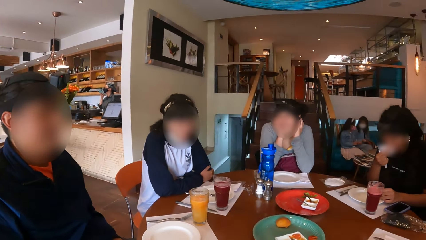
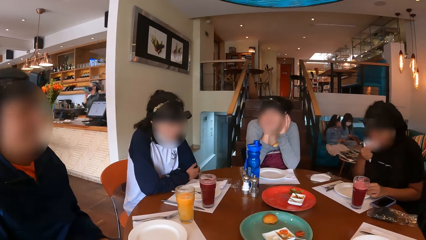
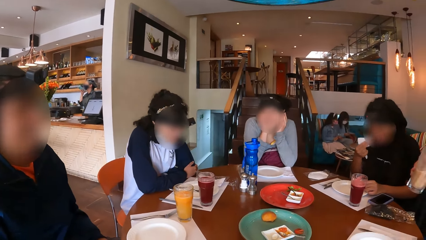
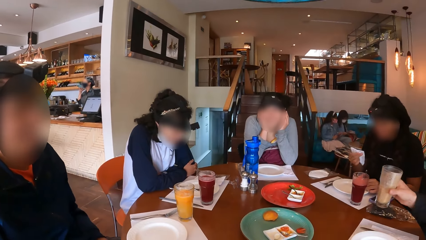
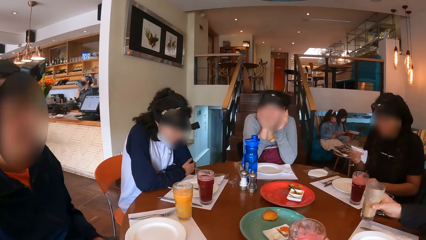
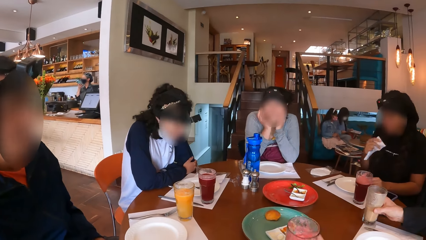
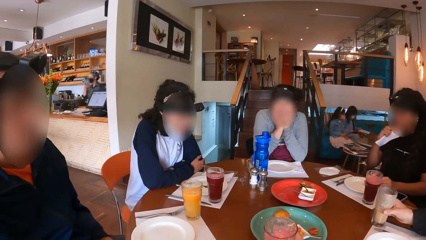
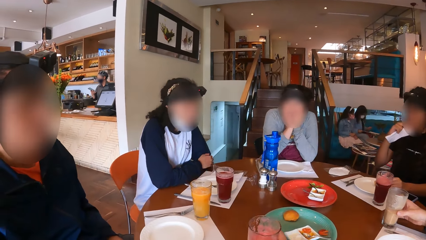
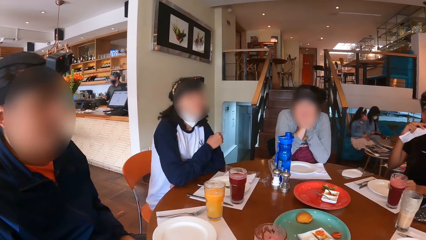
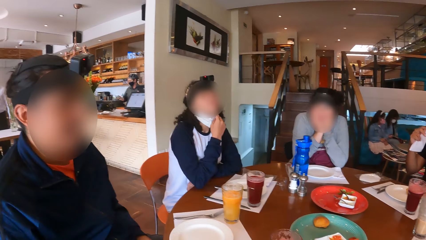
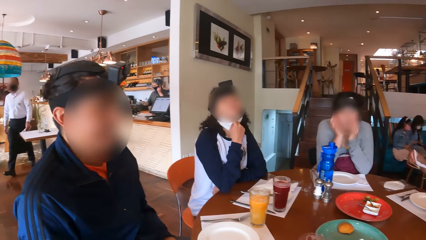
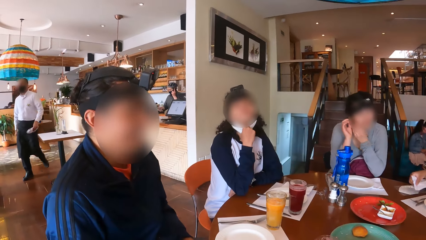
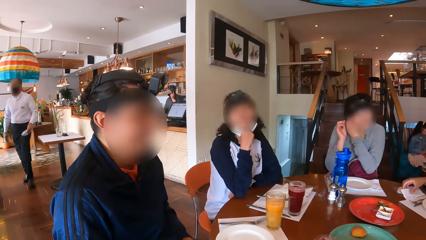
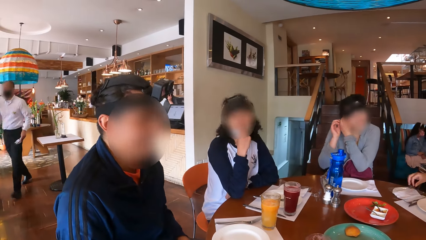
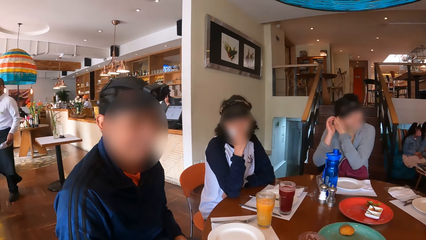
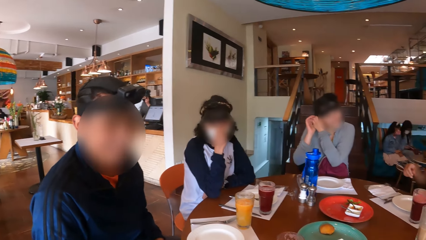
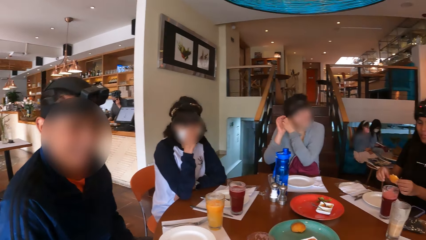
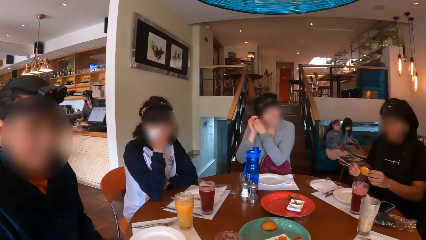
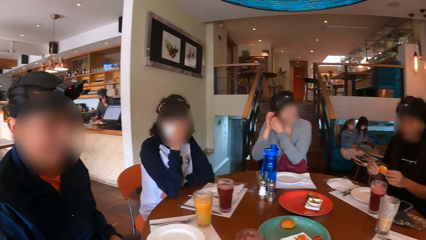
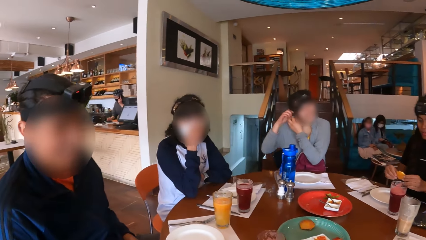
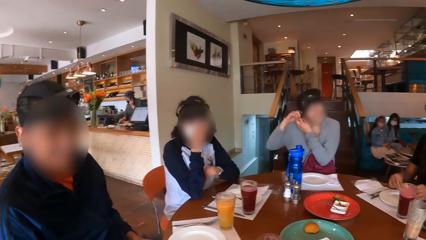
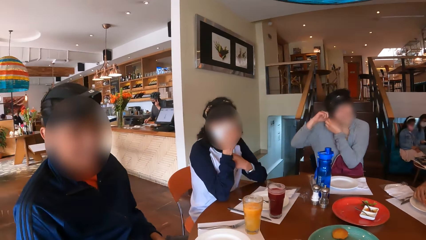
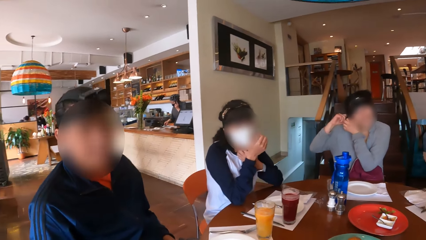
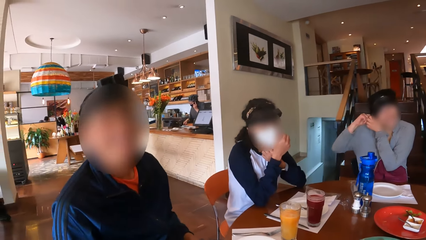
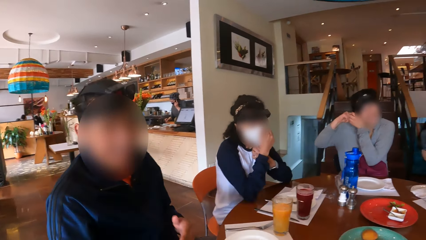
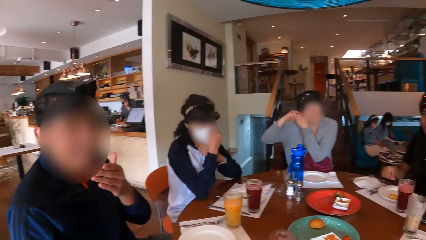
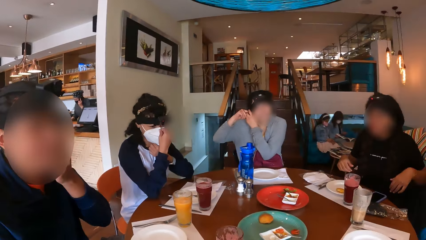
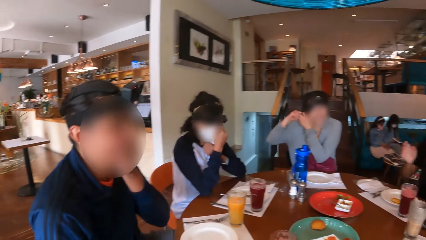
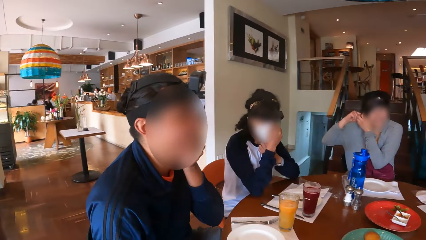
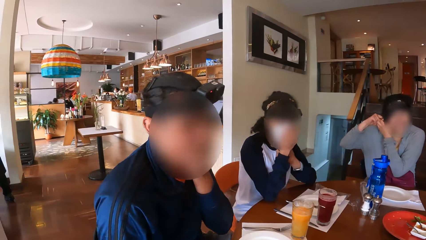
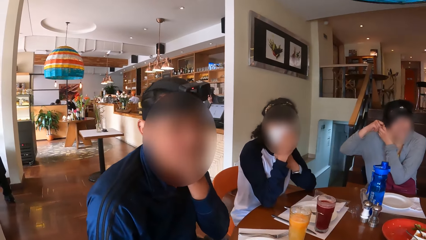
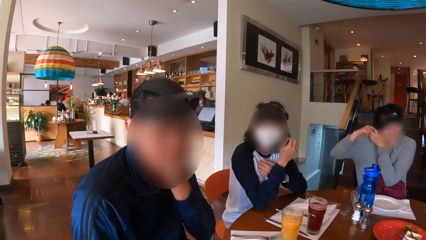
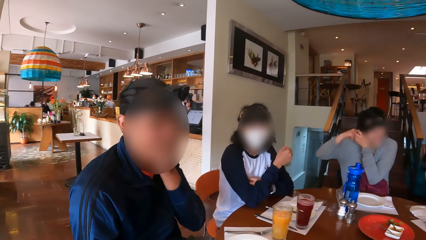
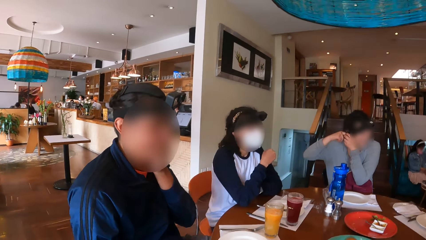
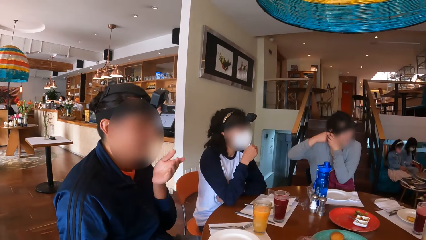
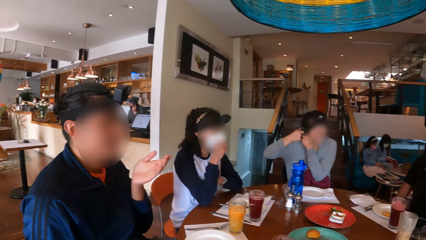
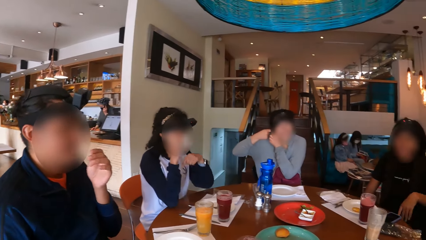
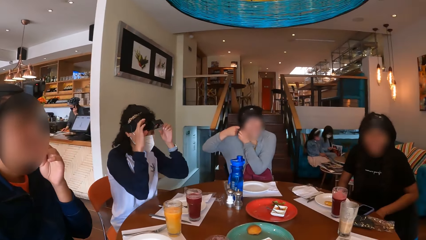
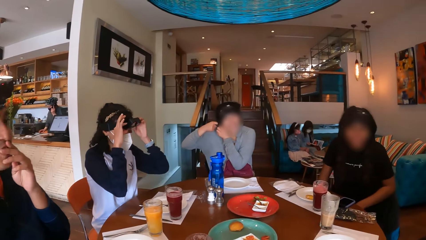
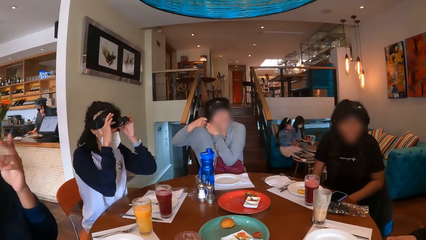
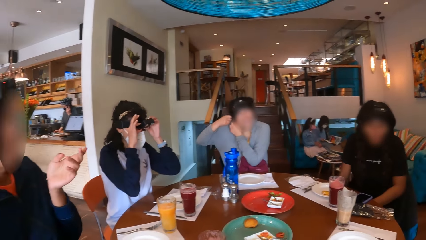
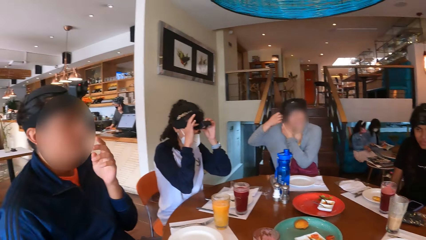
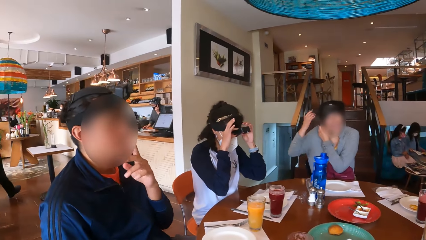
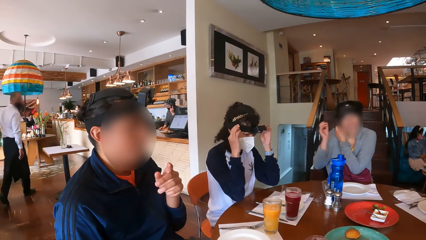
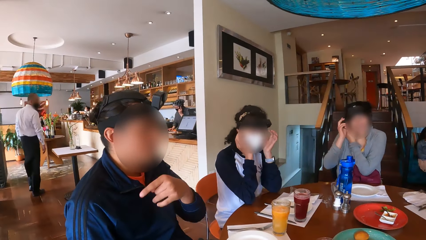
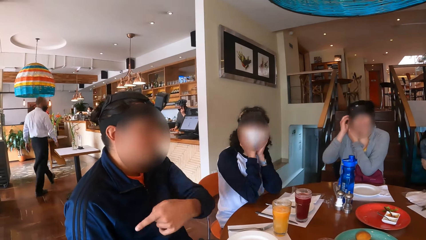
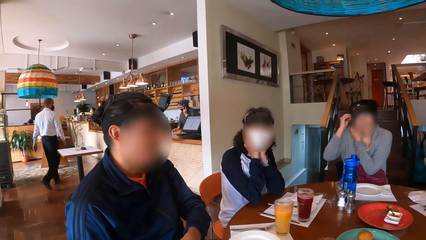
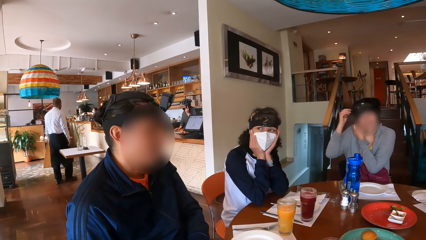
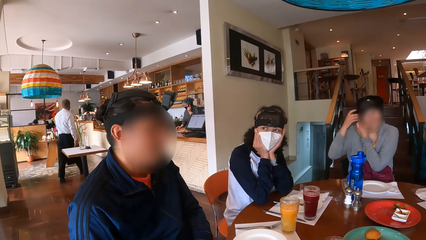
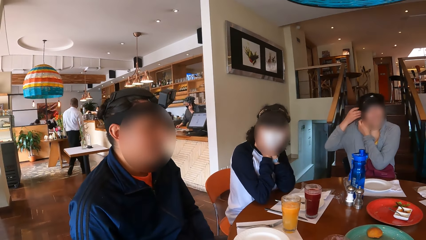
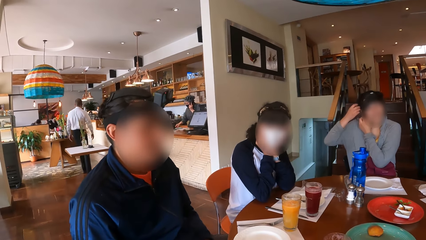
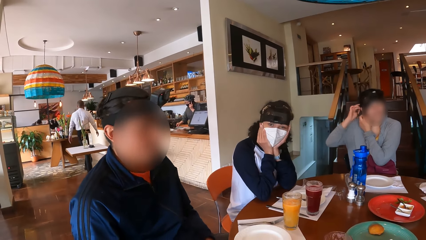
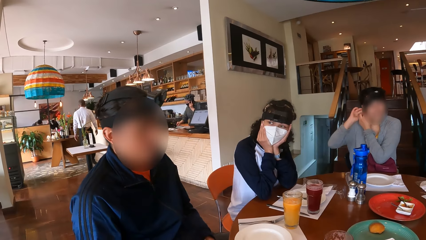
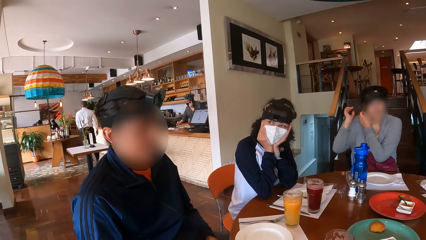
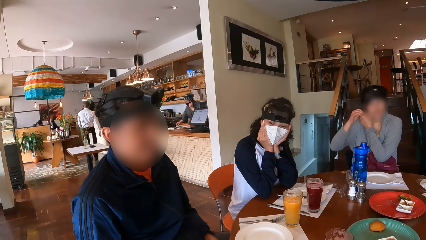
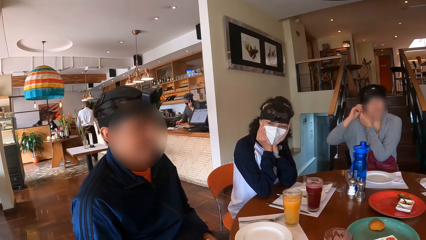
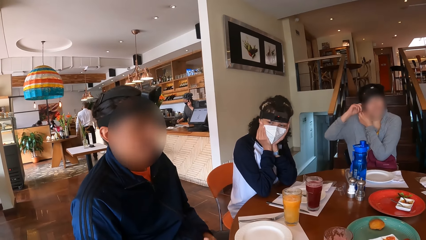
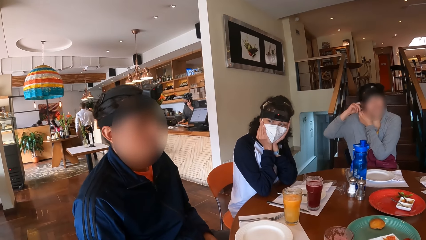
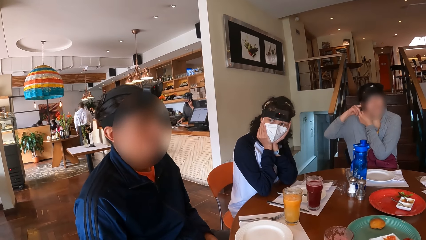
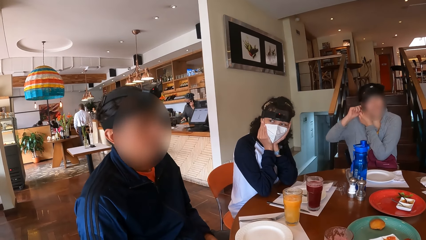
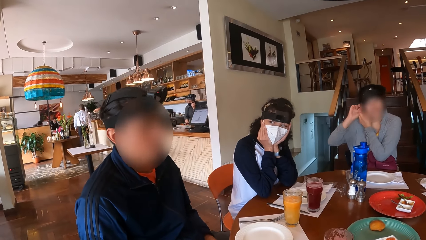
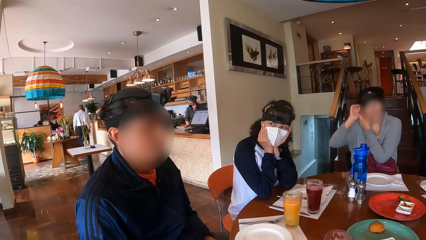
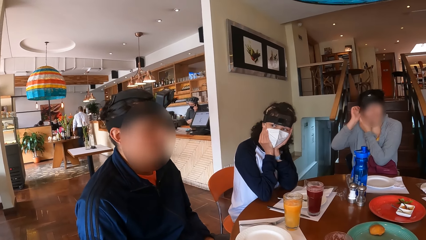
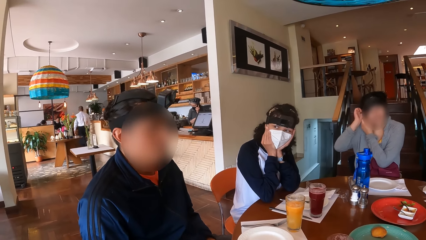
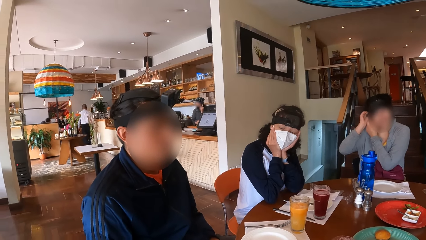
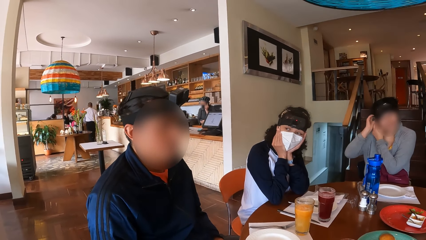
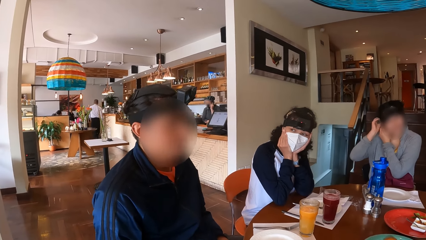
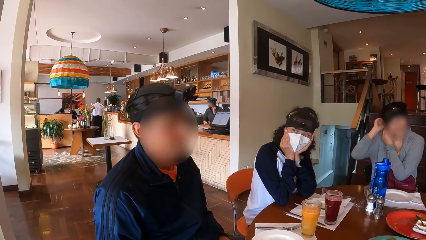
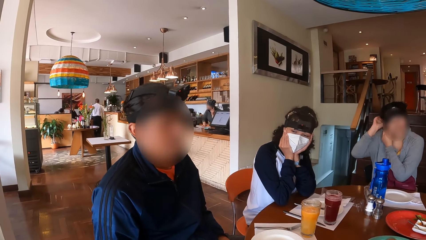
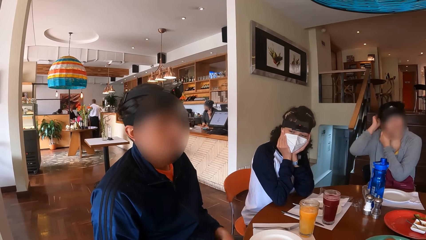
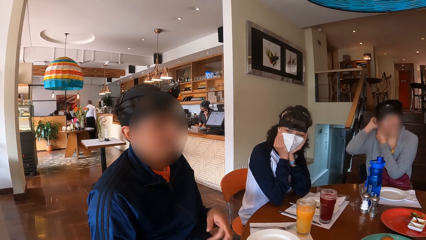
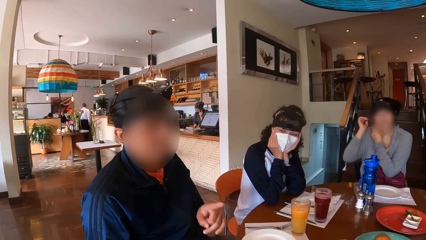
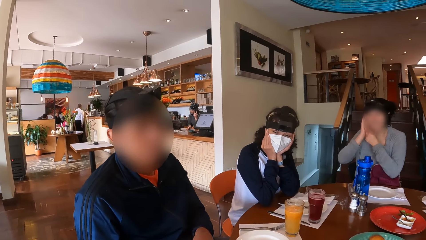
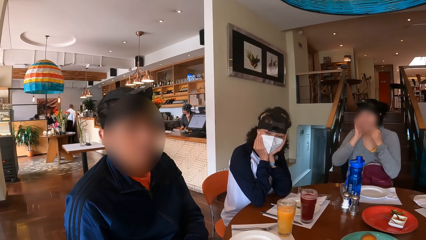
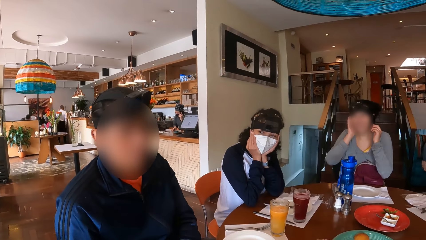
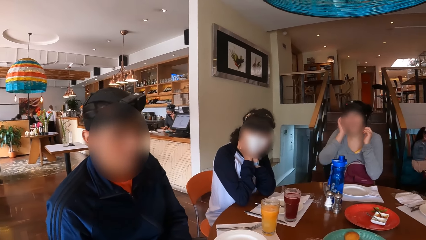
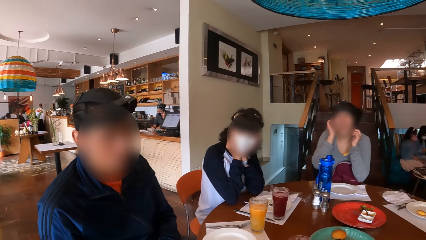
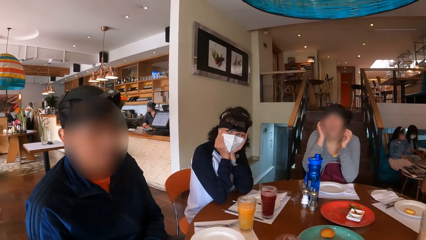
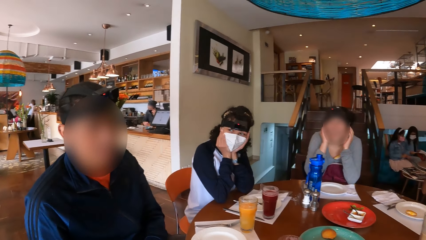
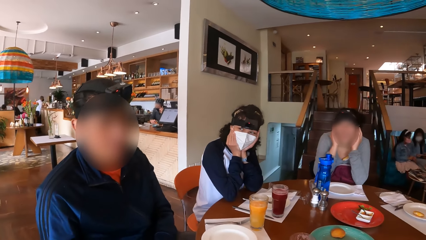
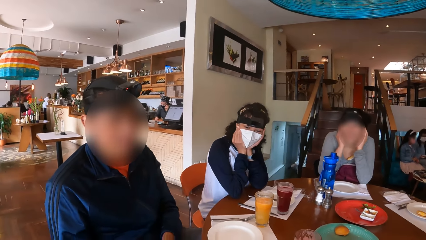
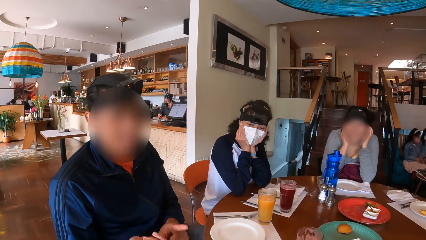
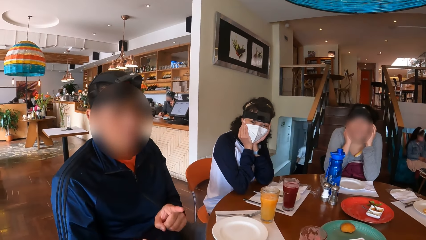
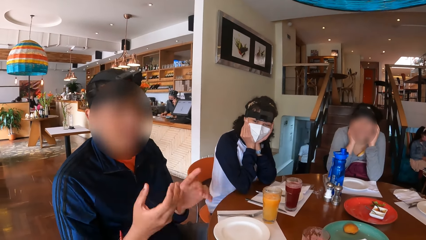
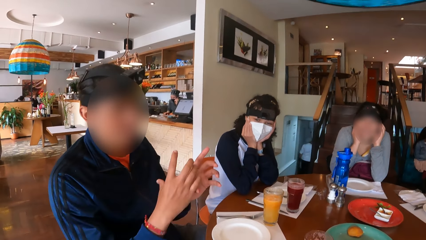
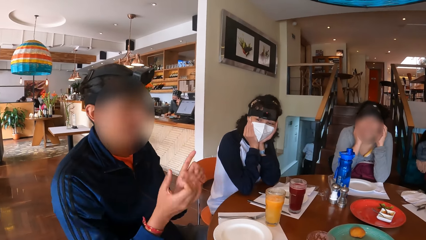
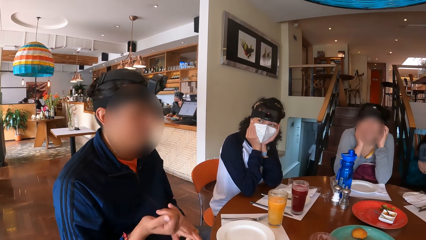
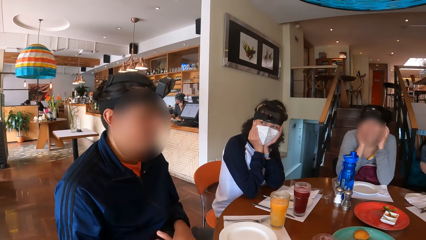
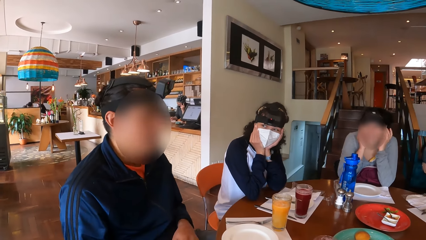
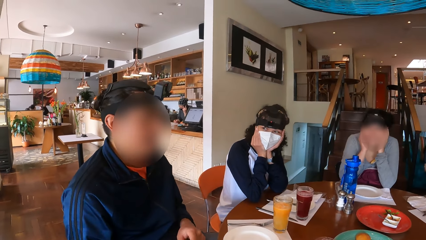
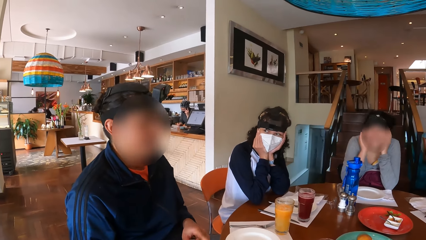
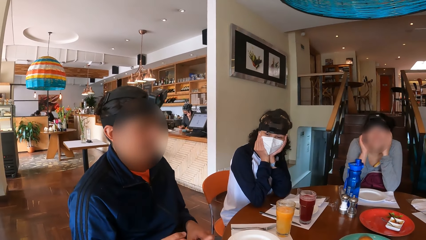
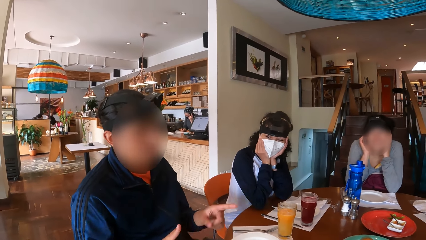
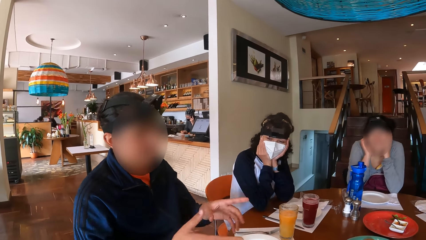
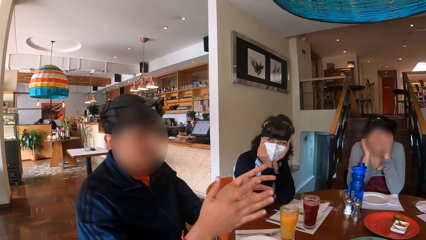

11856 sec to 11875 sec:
A man drops the cup on the table with his right hand. A woman drops the tissue on the table with her right hand. The woman picks the doughnut from the table with her left hand. Another woman adjusts the mask. A third woman touches her hair. The second woman adjusts the camera. The third woman touches her hair. Another man interacts with the camera wearer.
